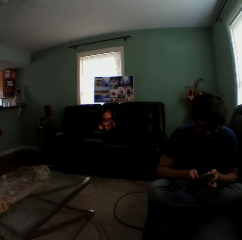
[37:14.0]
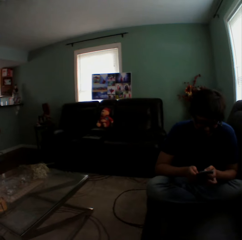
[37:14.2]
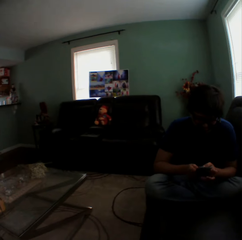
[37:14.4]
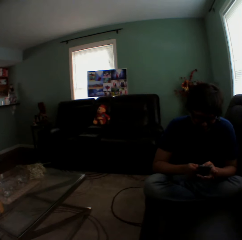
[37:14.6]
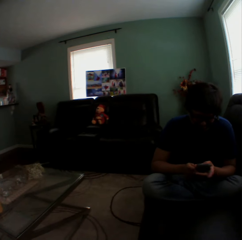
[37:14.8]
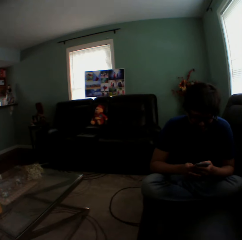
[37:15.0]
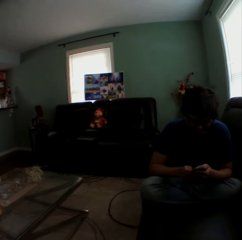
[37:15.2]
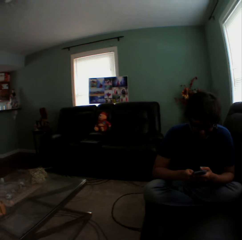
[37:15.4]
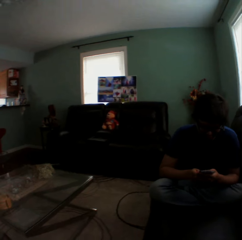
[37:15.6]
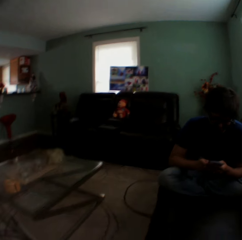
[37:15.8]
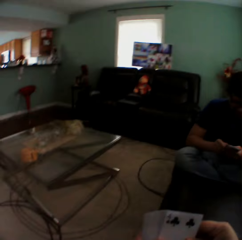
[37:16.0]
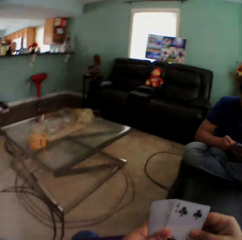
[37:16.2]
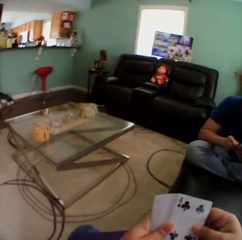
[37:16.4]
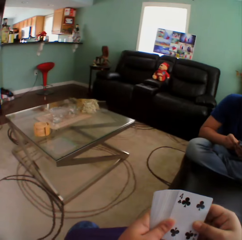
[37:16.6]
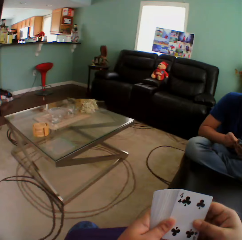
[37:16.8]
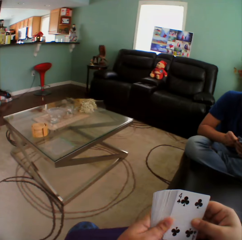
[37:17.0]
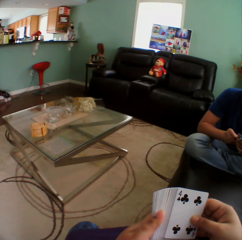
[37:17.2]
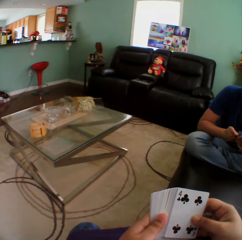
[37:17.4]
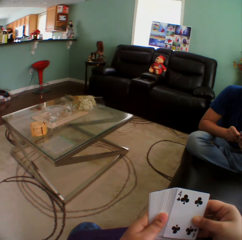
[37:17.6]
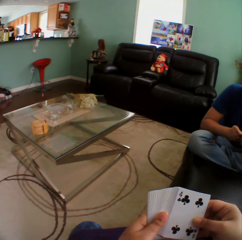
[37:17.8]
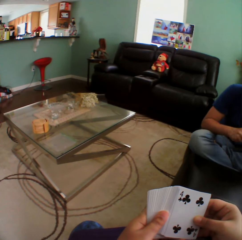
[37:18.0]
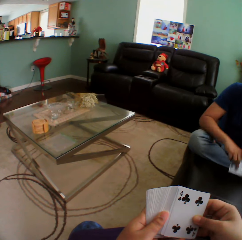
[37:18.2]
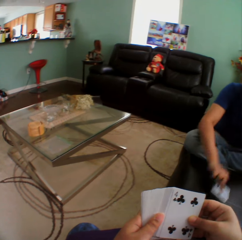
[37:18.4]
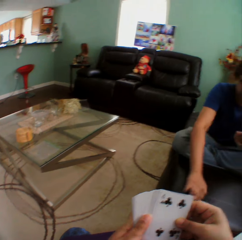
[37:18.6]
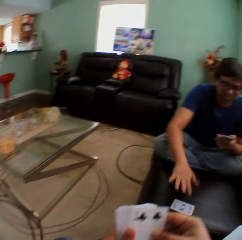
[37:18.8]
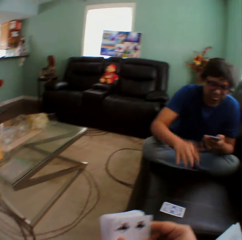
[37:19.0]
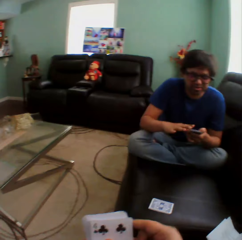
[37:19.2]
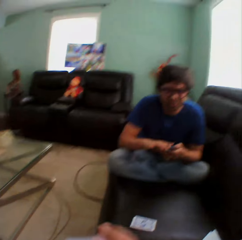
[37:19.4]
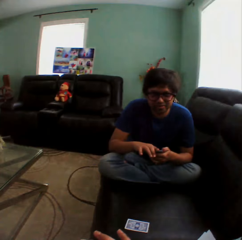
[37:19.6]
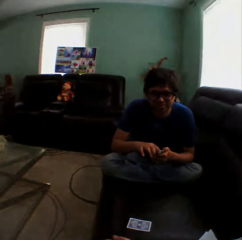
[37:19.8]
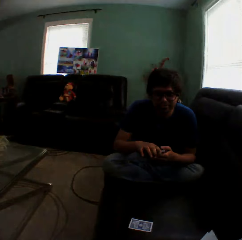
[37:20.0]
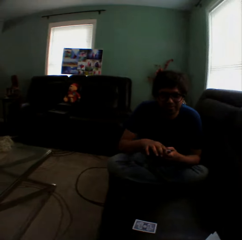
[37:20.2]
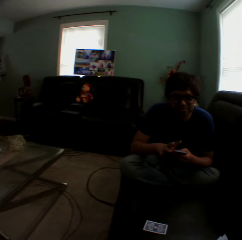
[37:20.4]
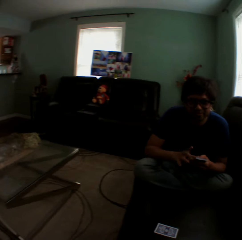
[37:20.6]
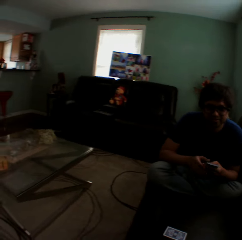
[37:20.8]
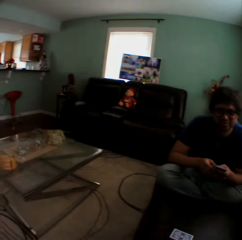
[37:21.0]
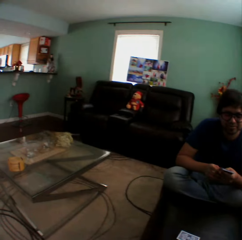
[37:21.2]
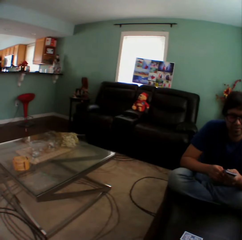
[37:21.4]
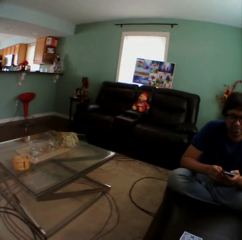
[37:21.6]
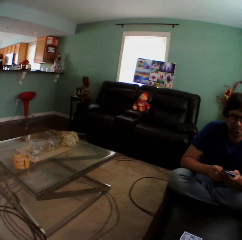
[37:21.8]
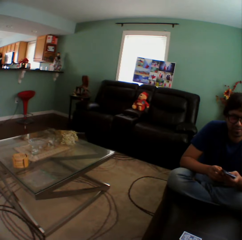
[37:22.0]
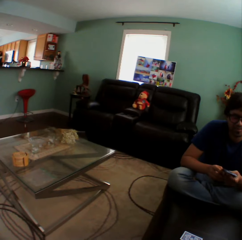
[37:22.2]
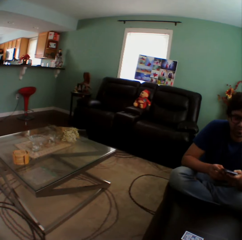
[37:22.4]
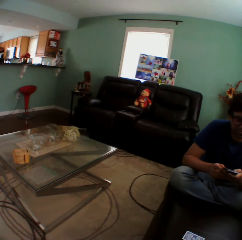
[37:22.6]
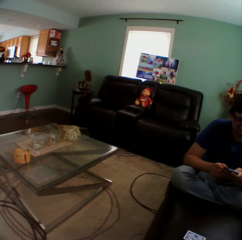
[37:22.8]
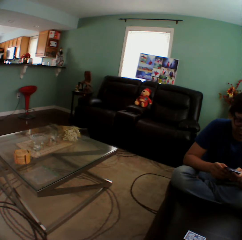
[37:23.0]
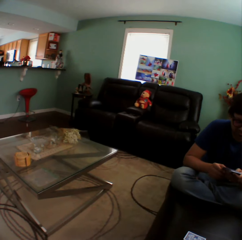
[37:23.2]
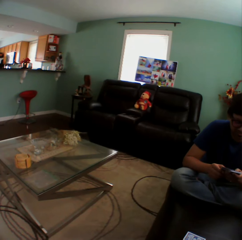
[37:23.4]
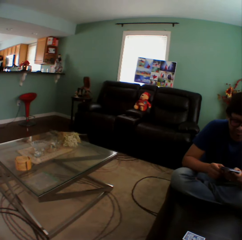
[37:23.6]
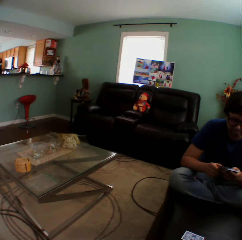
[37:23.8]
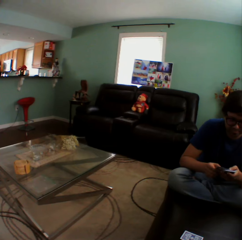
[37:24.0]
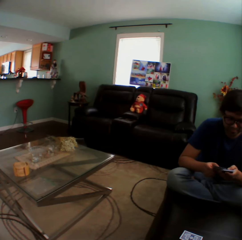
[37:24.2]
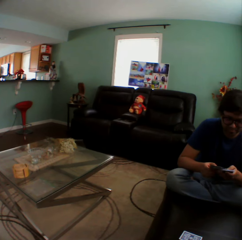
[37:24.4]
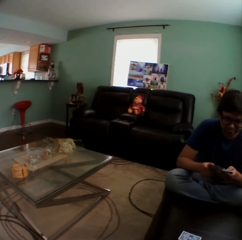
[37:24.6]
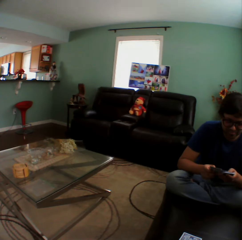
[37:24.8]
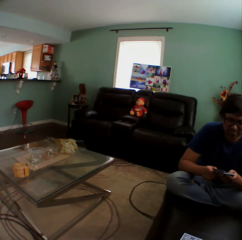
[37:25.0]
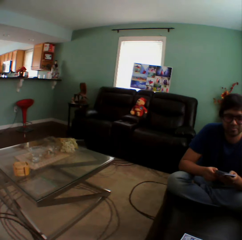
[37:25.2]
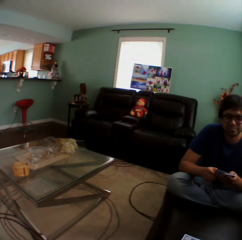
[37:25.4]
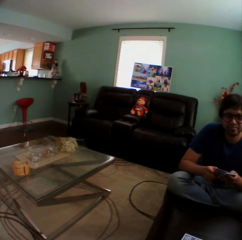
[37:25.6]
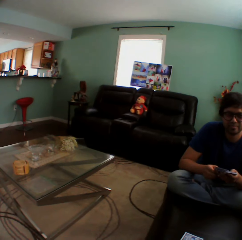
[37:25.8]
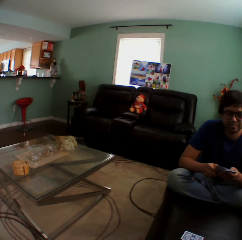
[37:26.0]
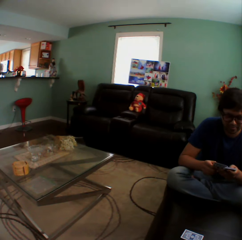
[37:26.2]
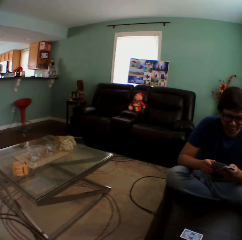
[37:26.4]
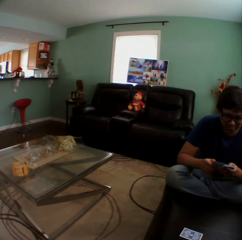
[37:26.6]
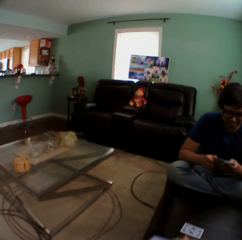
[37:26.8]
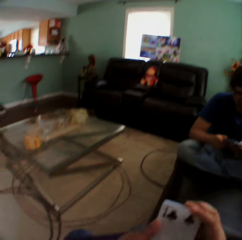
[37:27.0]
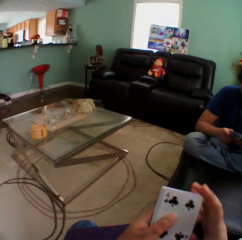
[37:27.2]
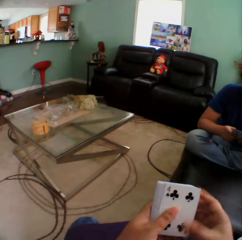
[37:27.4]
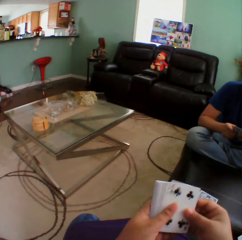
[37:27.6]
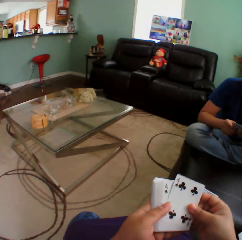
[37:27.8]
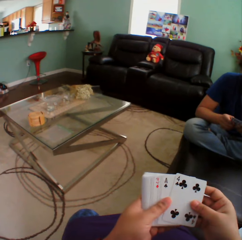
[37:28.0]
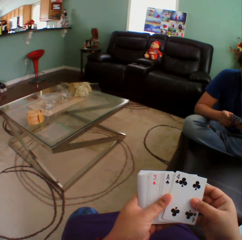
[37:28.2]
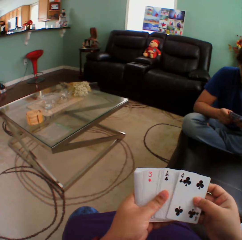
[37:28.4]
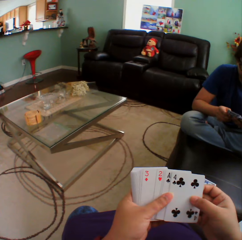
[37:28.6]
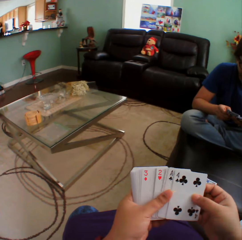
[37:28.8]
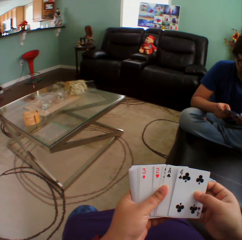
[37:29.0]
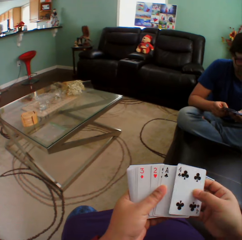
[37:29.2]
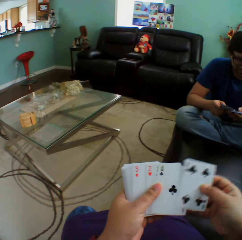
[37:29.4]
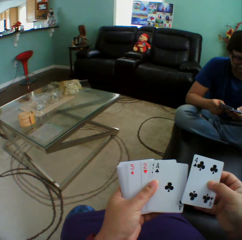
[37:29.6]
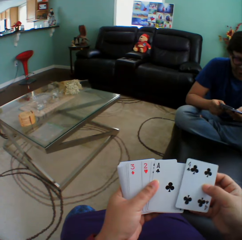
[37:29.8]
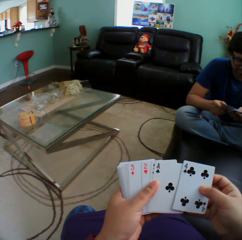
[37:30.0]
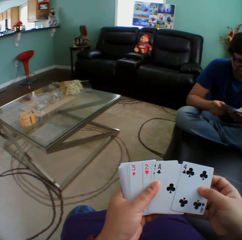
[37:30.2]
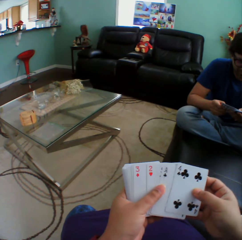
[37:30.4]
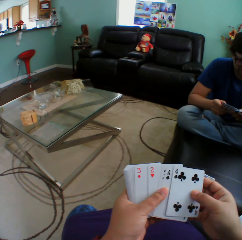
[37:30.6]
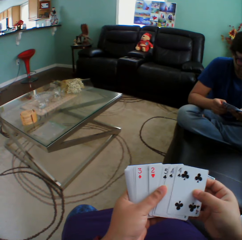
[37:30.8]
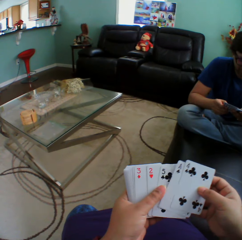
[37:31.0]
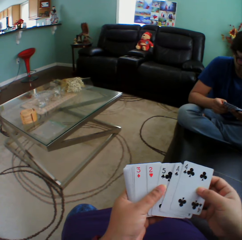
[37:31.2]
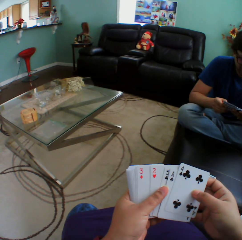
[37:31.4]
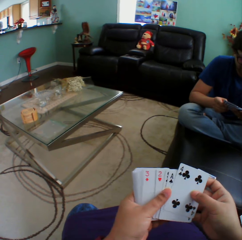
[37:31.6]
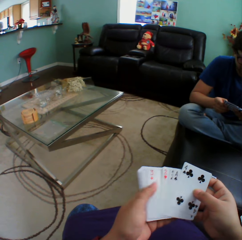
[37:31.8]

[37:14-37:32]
The camera wearer turns to the side. They hold playing cards. They arrange cards in a hand. A man puts a playing card on the couch and arranges cards in a hand. The camera wearer turns to the side. They hold the playing cards.

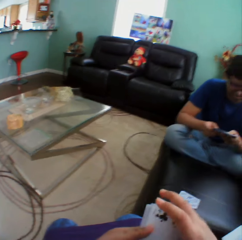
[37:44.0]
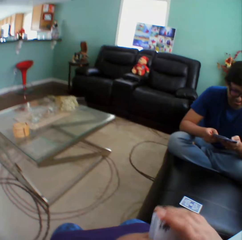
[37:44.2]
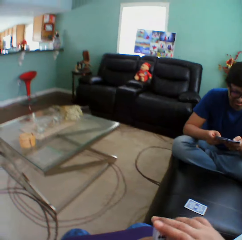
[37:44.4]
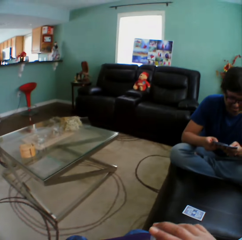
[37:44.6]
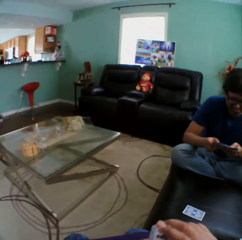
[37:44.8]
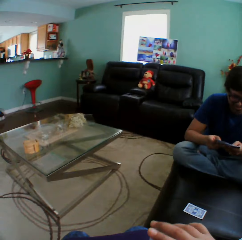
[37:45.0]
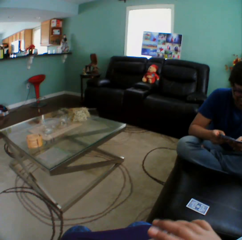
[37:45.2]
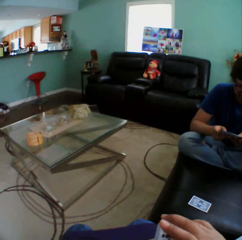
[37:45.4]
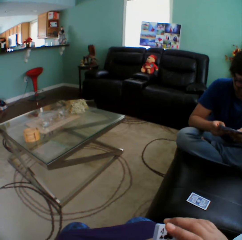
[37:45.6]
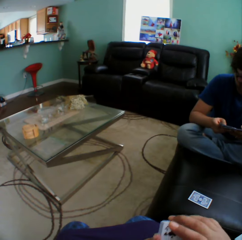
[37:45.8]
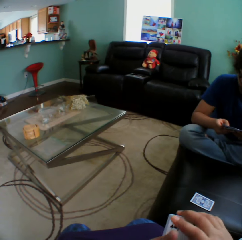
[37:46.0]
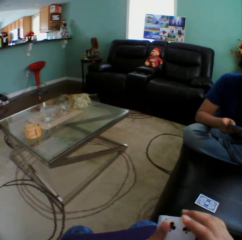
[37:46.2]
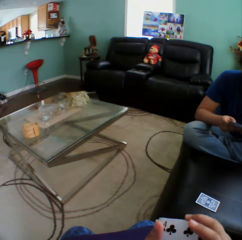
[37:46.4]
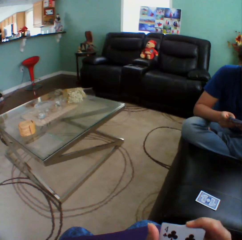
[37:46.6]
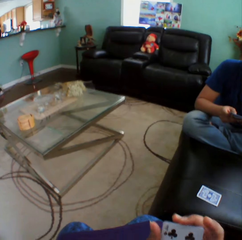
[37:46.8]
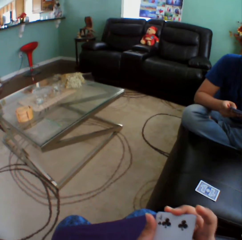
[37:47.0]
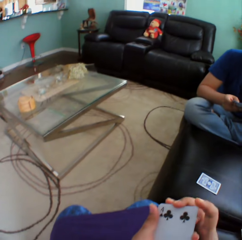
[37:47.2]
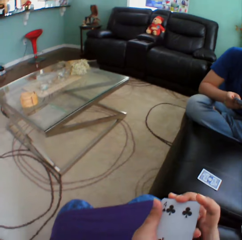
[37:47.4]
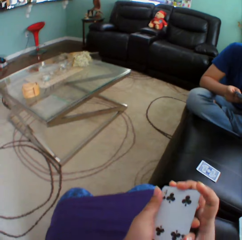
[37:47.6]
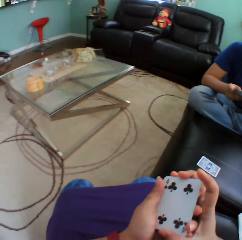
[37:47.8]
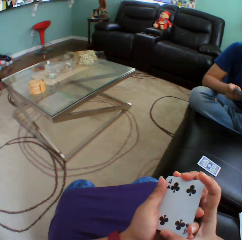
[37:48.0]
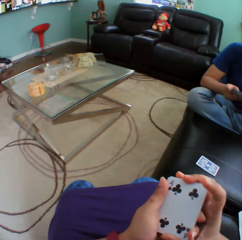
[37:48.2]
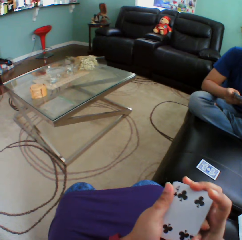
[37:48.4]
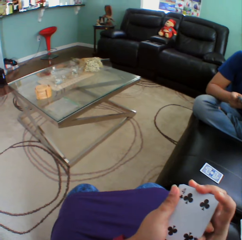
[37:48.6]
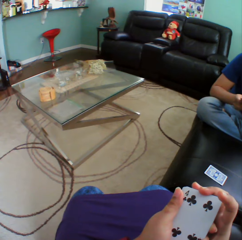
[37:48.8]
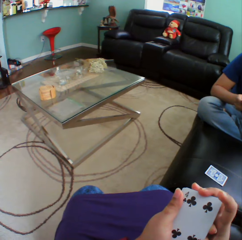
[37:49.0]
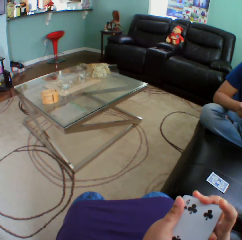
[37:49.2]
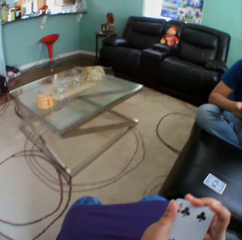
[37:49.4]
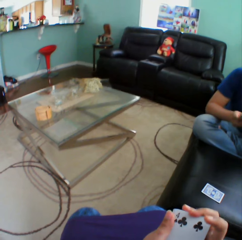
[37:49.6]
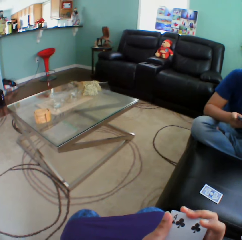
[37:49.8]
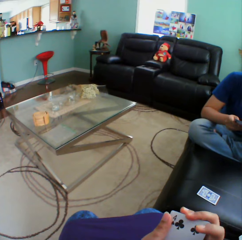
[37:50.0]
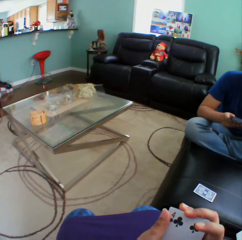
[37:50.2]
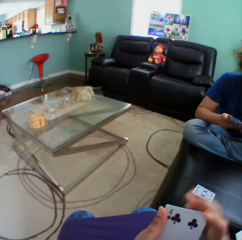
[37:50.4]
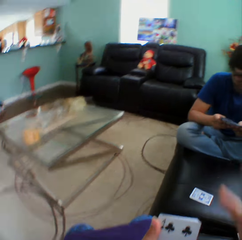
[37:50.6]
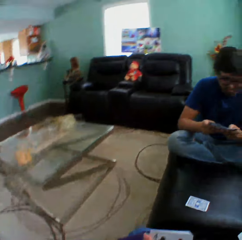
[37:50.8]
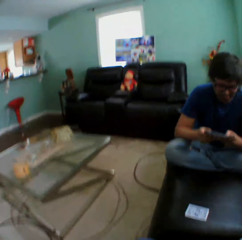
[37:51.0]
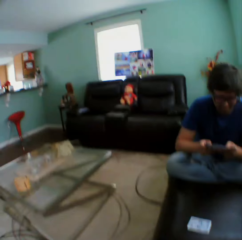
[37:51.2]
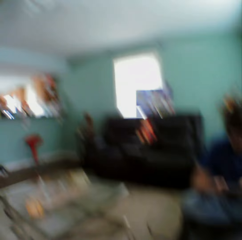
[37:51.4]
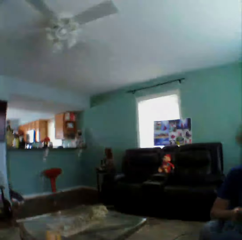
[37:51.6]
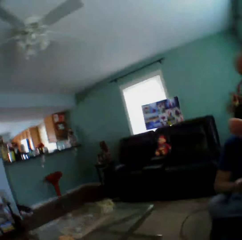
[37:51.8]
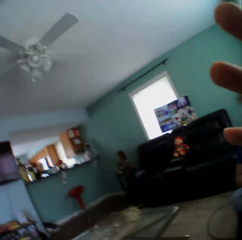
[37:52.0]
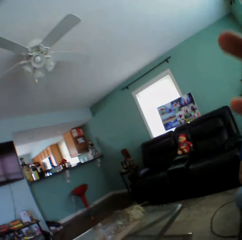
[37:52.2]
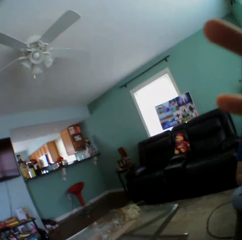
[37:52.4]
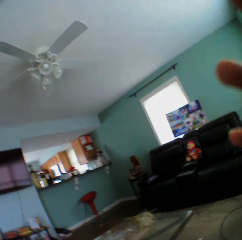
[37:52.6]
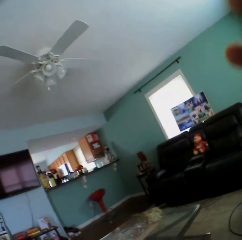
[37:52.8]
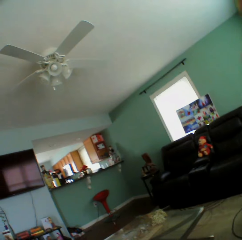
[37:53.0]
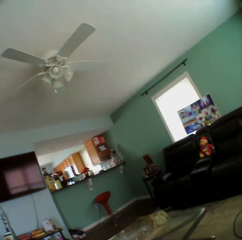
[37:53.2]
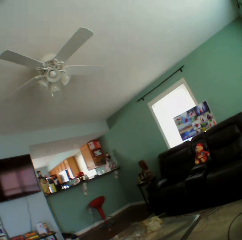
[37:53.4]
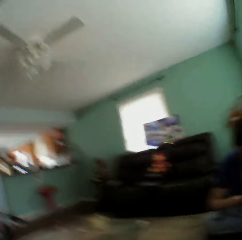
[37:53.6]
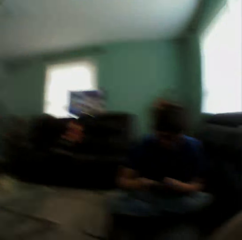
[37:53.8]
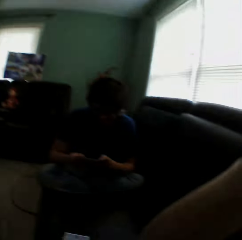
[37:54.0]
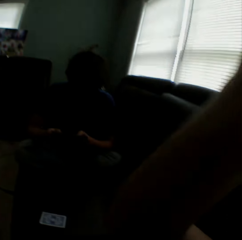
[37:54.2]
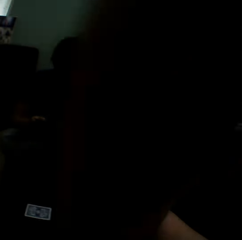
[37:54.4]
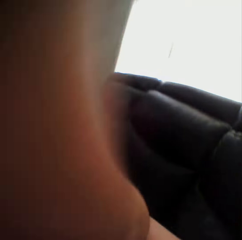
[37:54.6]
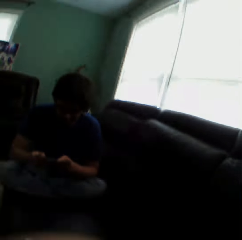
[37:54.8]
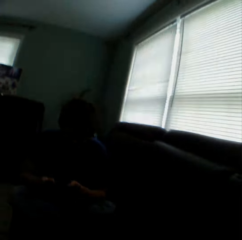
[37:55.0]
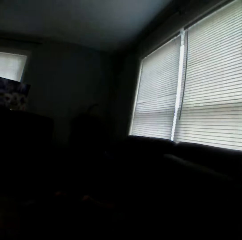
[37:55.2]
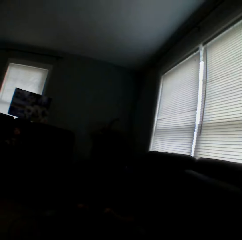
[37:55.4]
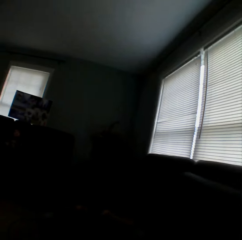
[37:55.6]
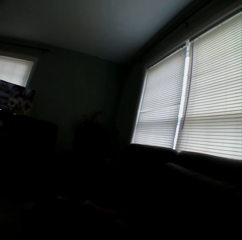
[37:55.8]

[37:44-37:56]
A man holds playing cards. The camera wearer turns to the side. They hold playing cards. They touch the camera. They turn to the side.
